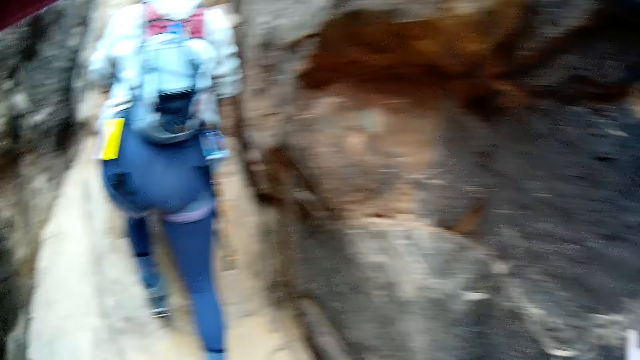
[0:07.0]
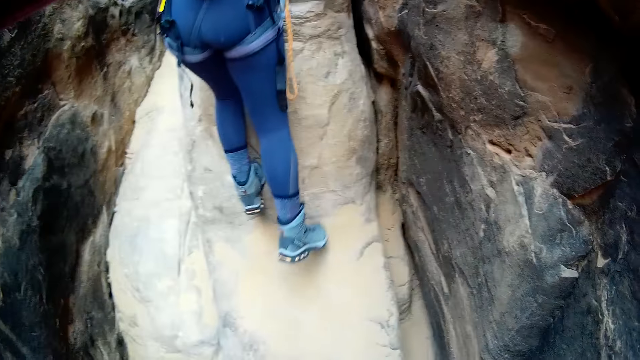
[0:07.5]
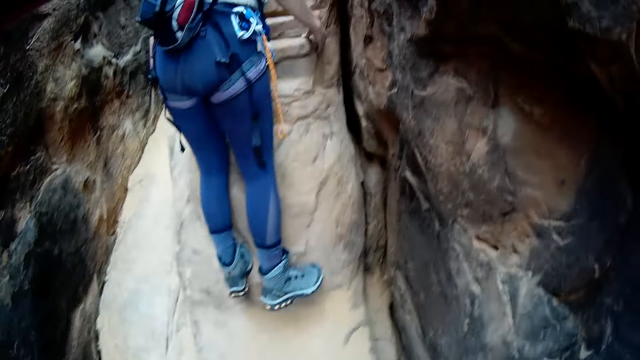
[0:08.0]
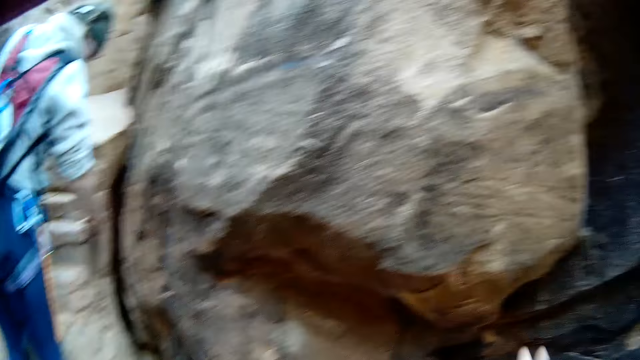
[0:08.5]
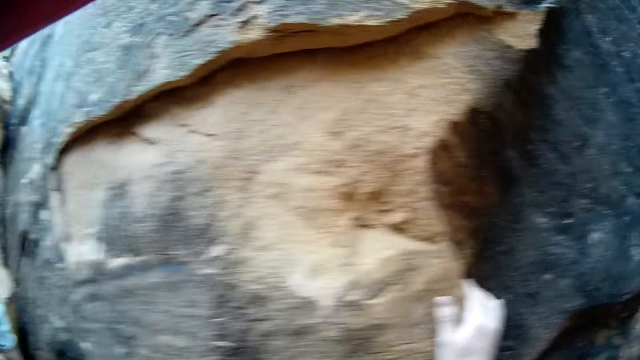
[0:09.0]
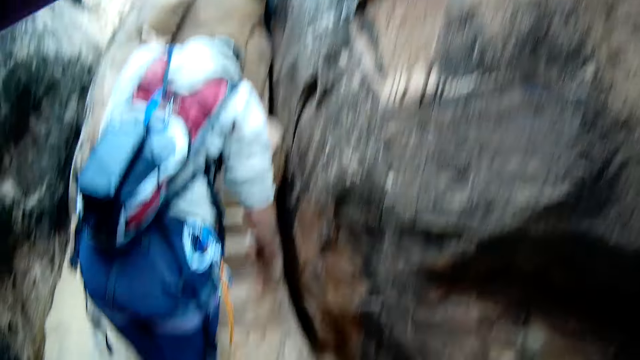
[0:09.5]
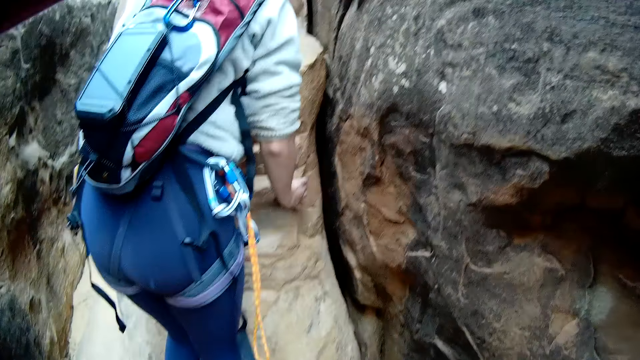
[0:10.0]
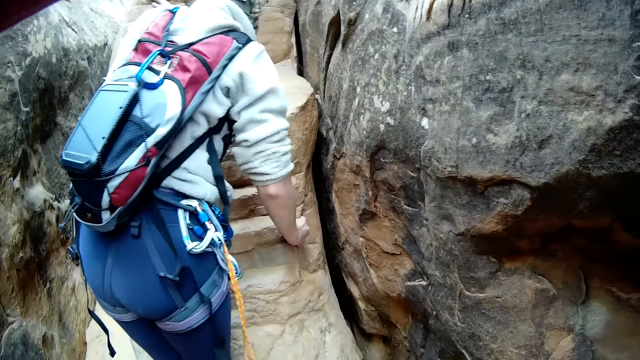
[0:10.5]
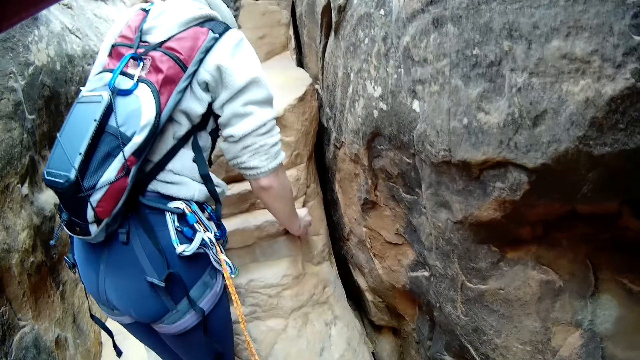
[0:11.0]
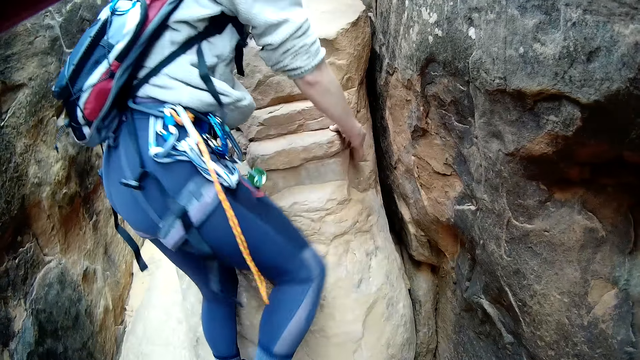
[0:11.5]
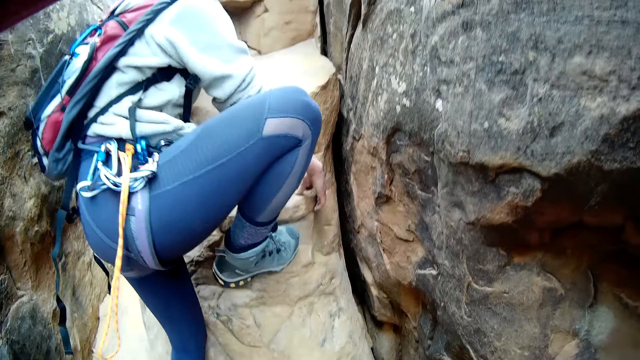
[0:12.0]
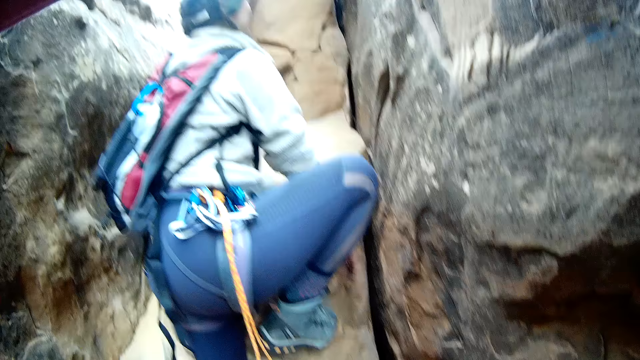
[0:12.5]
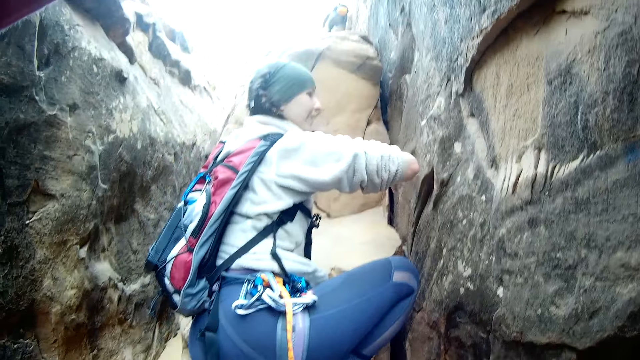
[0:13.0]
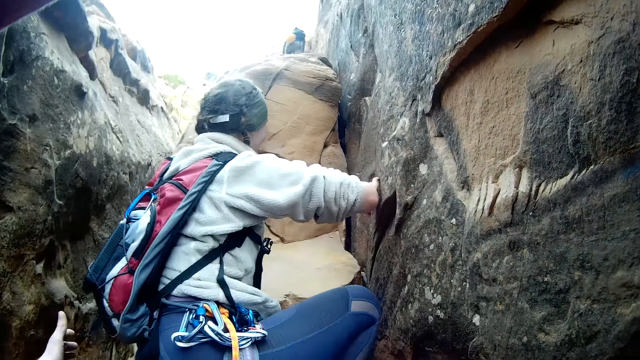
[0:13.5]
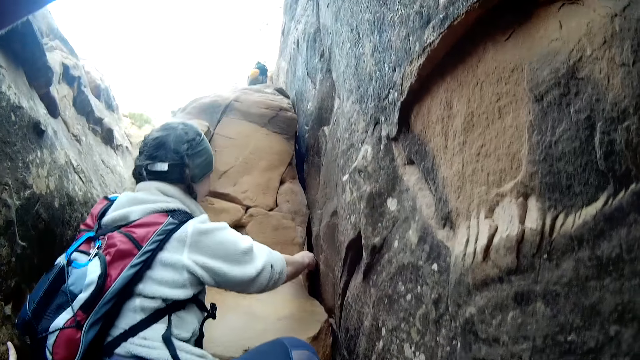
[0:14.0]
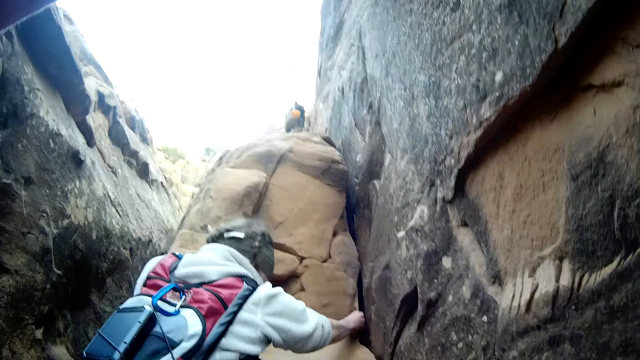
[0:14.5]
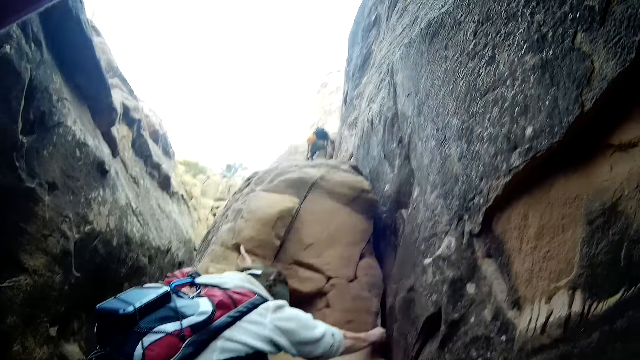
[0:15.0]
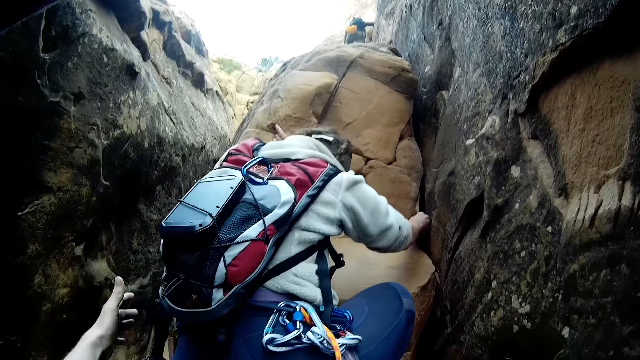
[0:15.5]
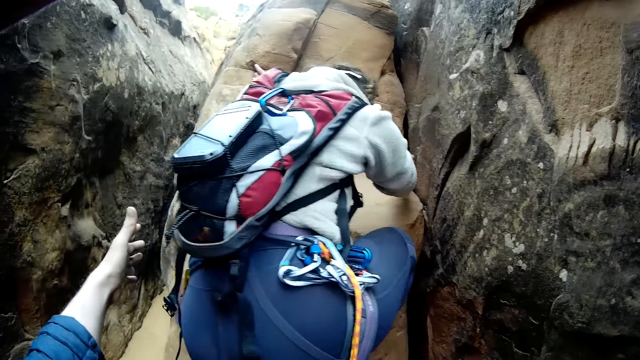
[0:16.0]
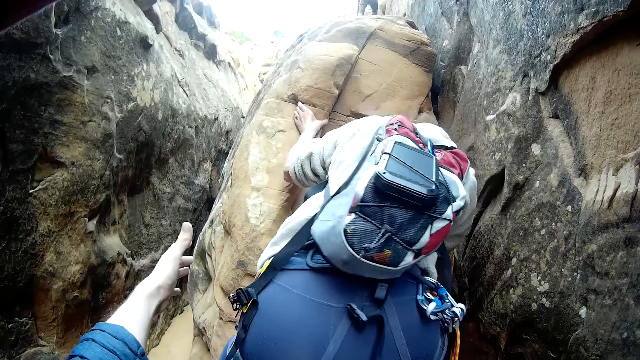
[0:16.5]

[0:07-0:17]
The camera wearer places his right hand on the rock. The woman climbs the boulders of the rock face. The camera wearer raises his left hand towards the woman.

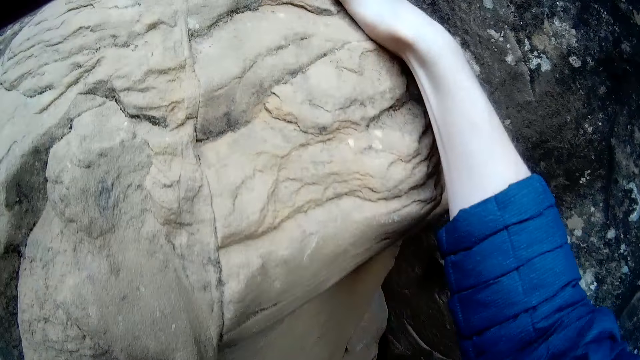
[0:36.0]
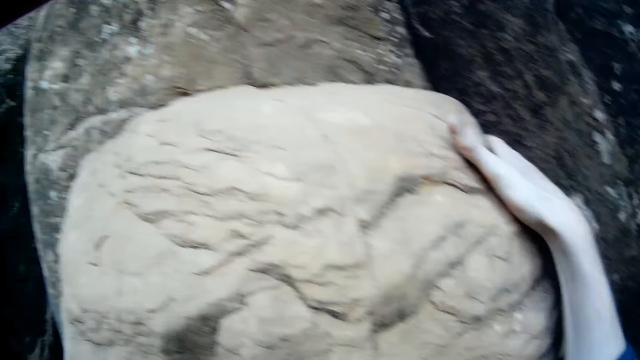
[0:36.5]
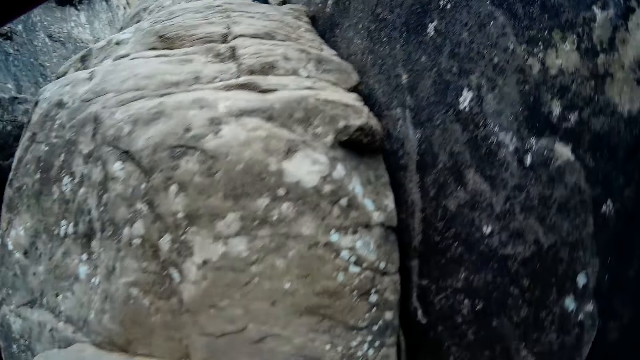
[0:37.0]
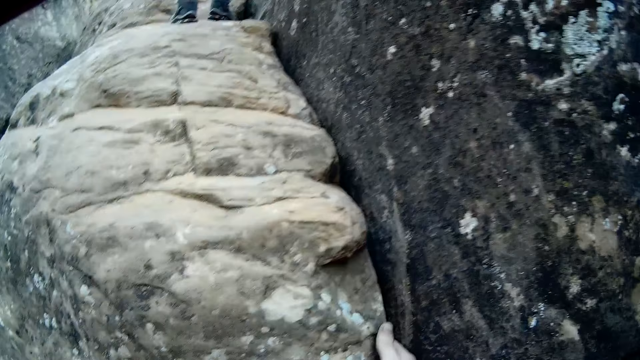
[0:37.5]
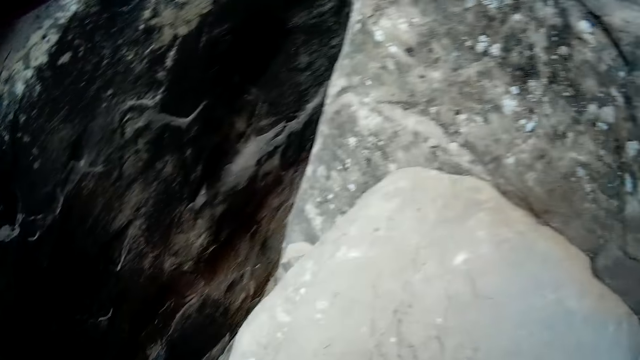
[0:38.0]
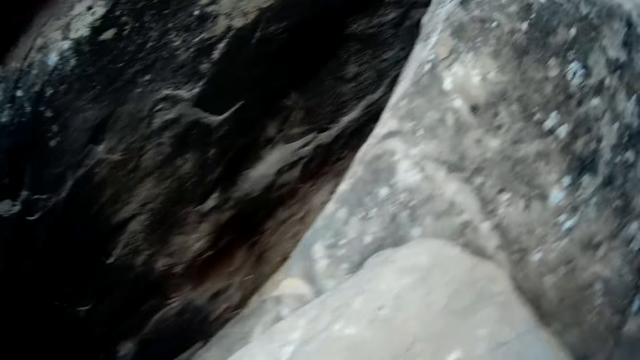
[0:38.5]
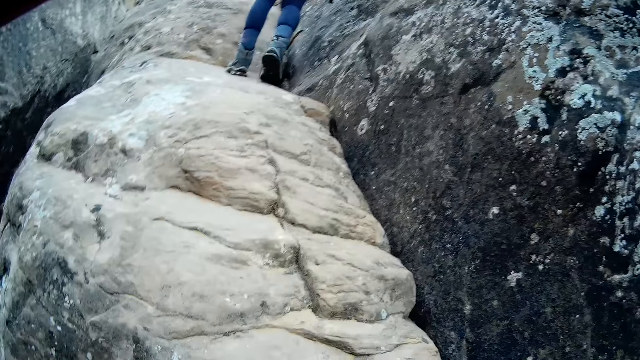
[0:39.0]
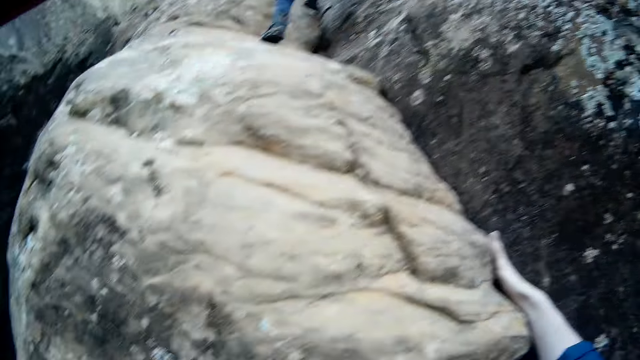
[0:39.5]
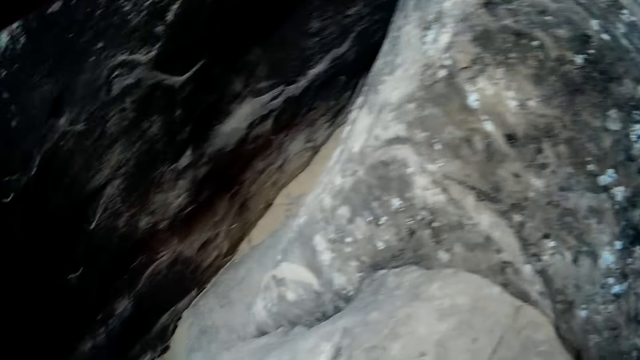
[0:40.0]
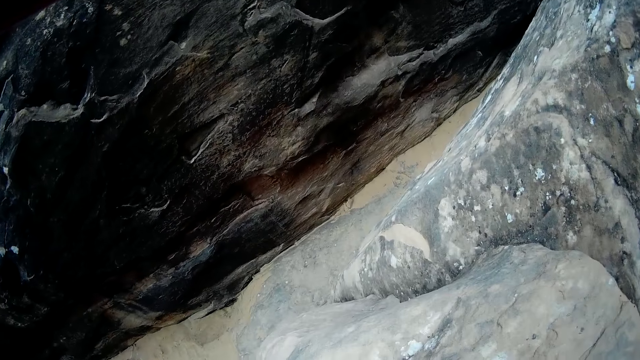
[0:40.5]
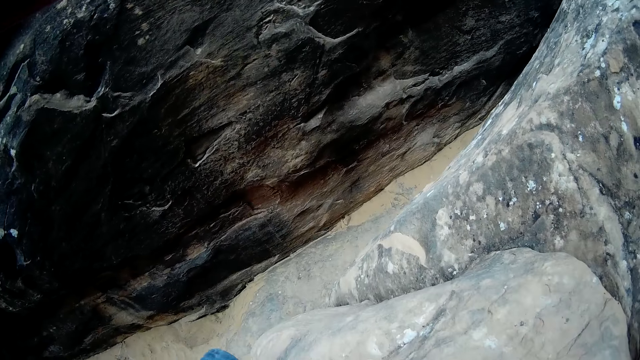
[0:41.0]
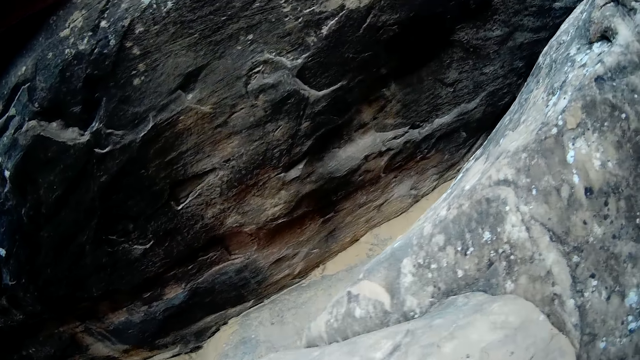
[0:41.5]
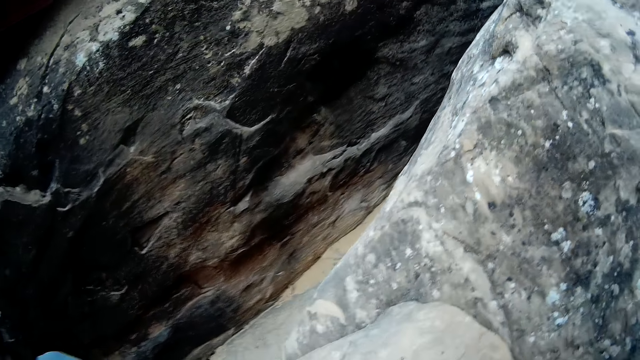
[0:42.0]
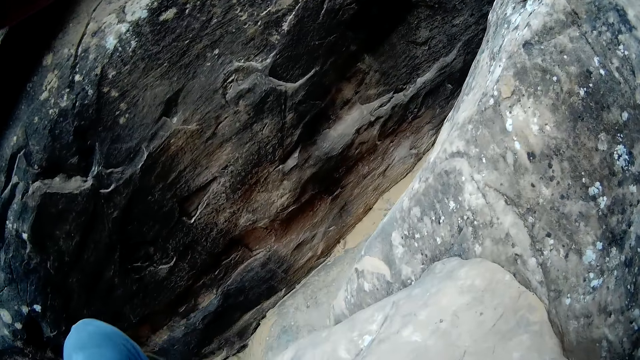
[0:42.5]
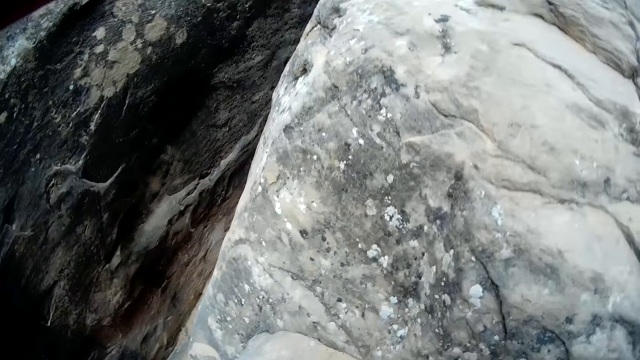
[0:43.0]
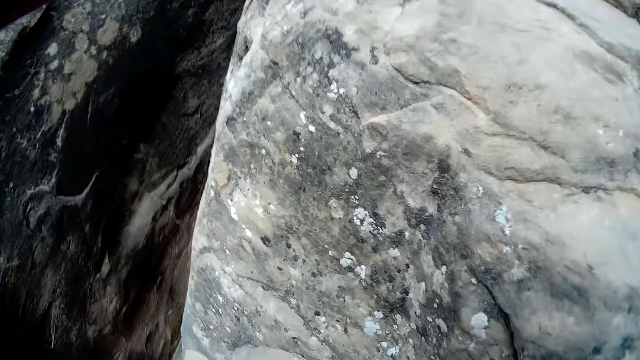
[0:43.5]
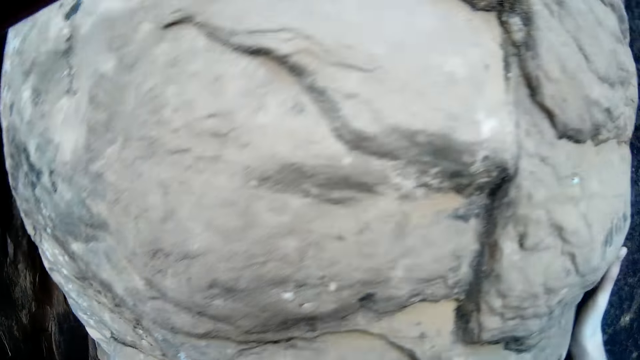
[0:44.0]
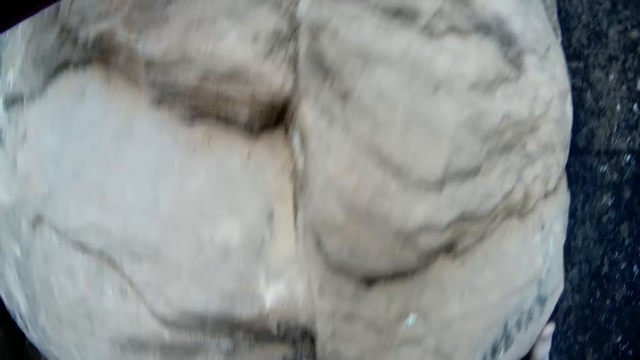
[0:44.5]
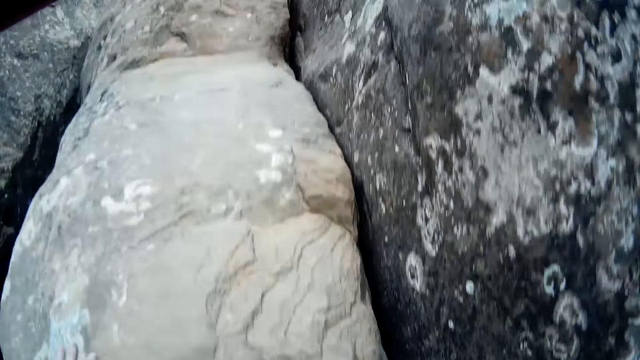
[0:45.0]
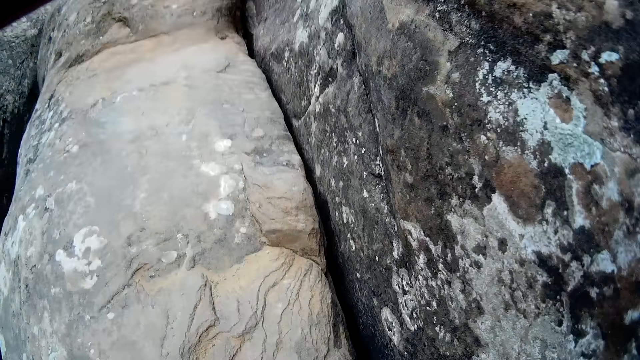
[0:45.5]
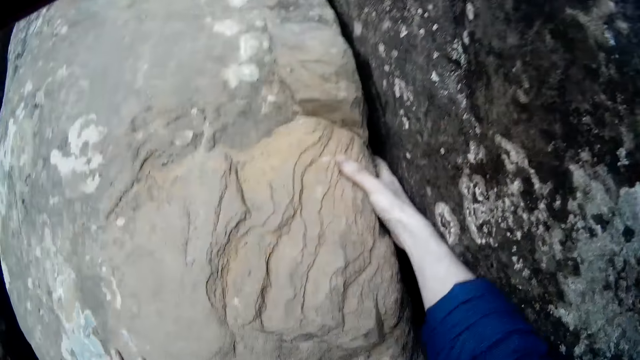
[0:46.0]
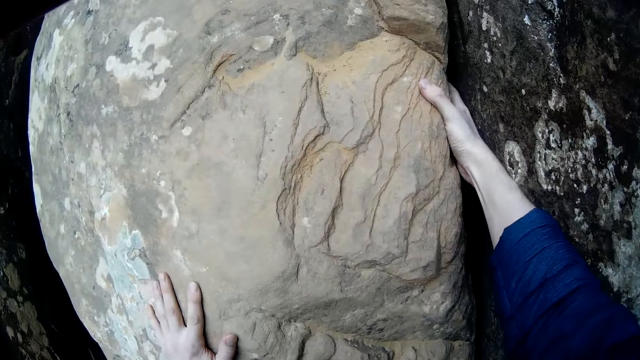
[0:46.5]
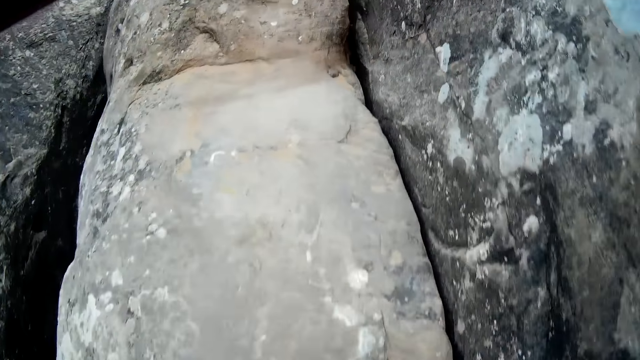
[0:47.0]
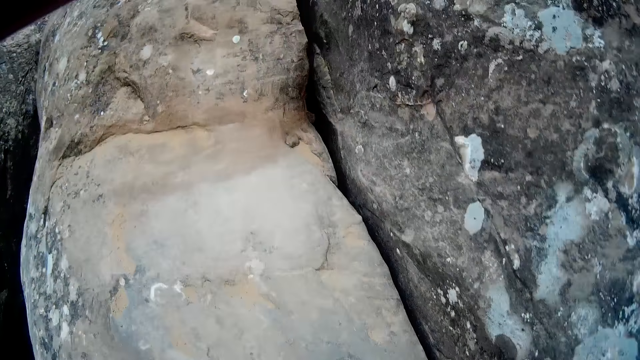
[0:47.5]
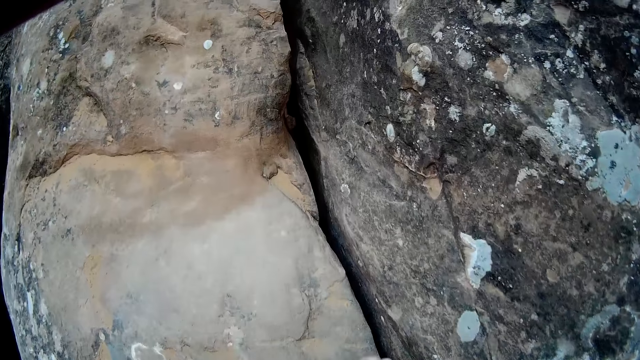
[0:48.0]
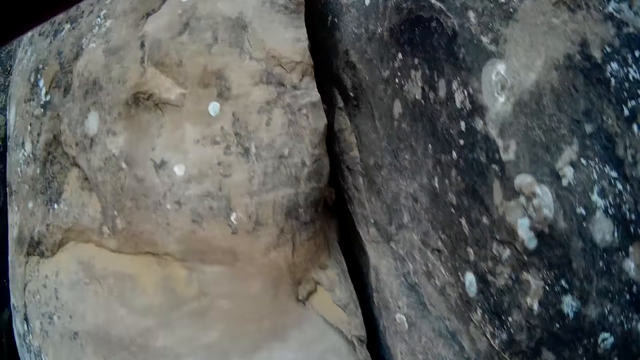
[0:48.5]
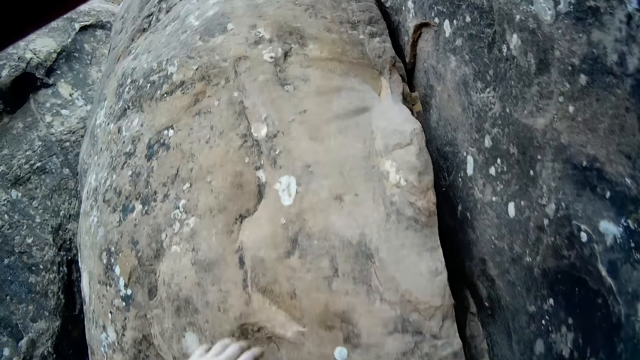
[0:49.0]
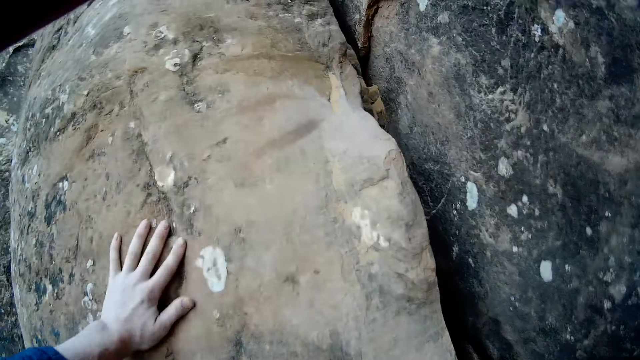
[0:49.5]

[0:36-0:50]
The woman walks up the boulders of the rock face. The camera wearer looks down. They climb up a rock. They crawl up the boulders of the rock face.
